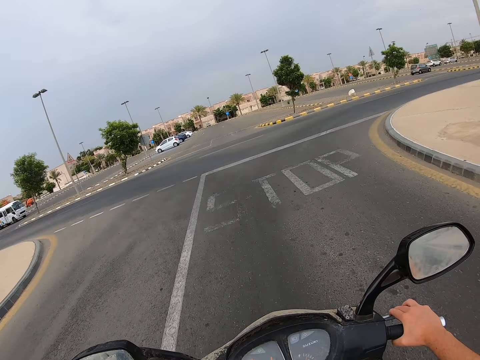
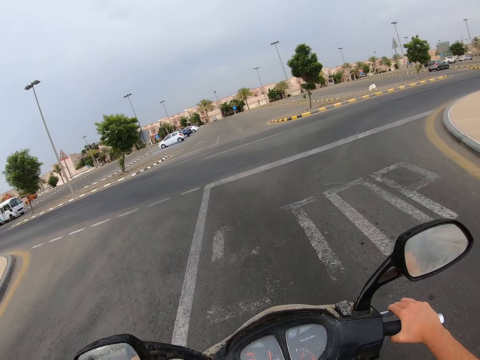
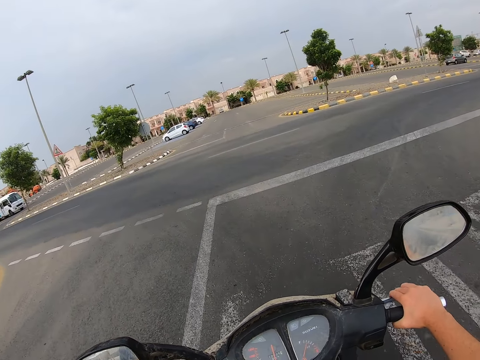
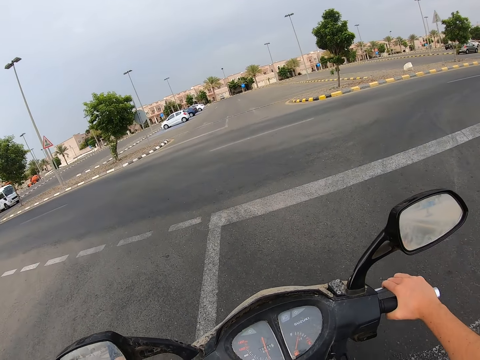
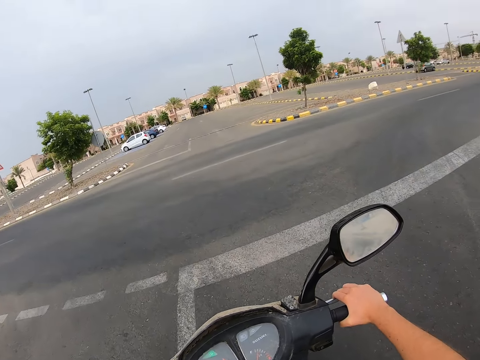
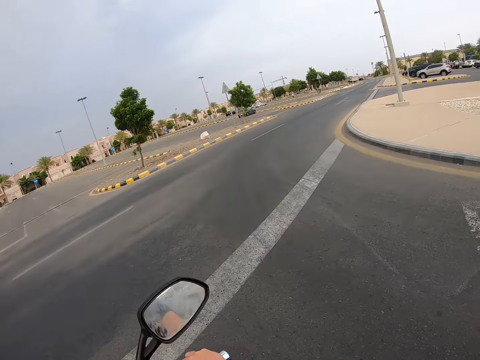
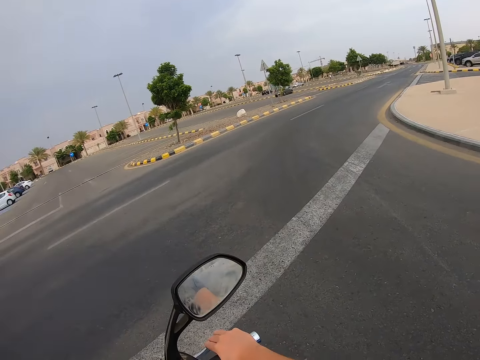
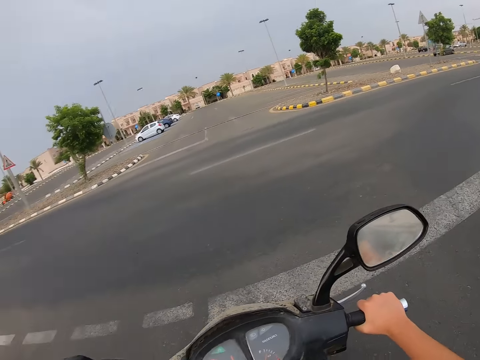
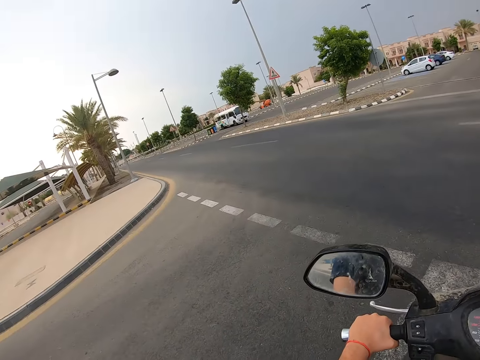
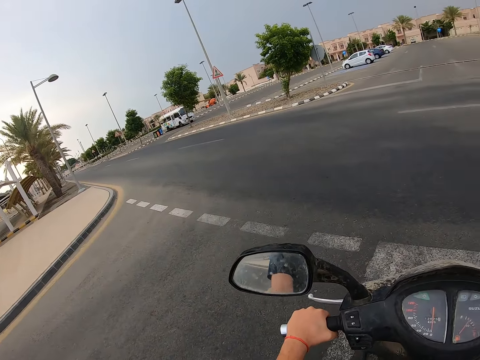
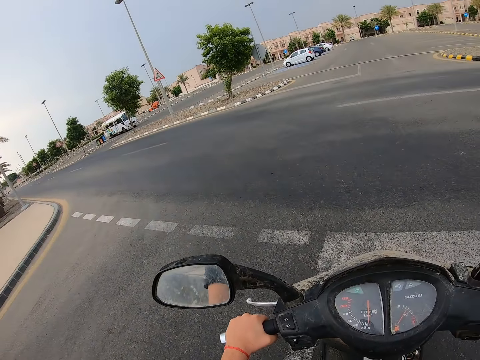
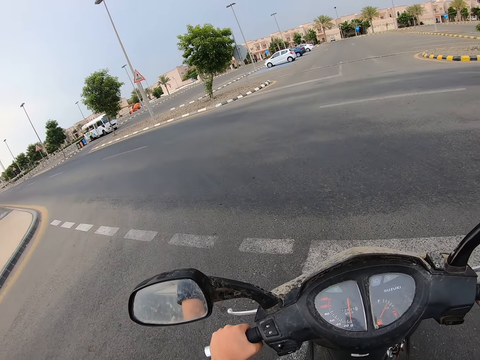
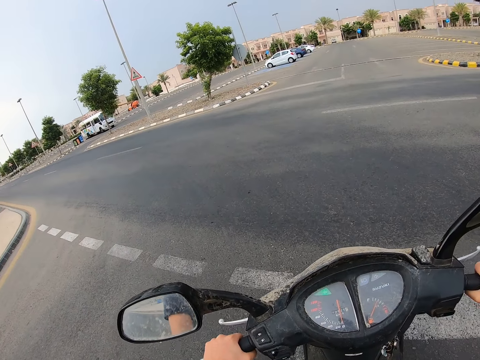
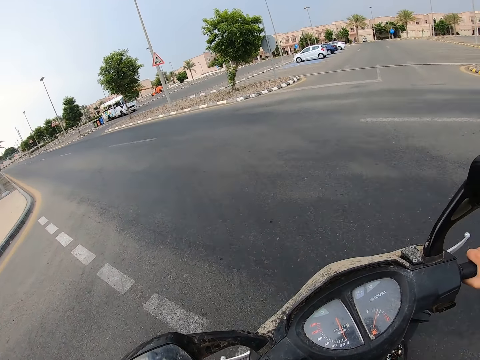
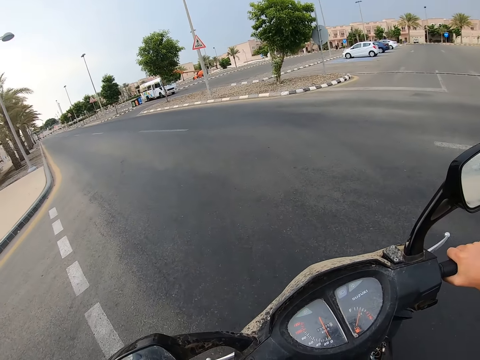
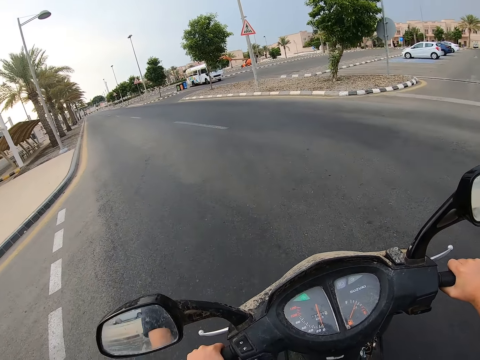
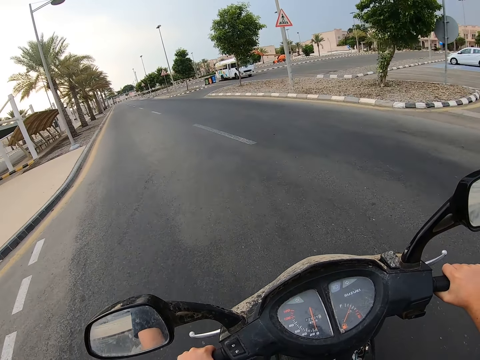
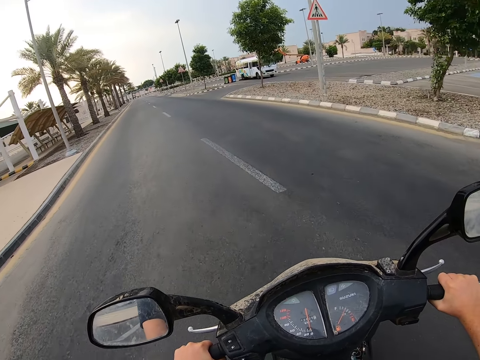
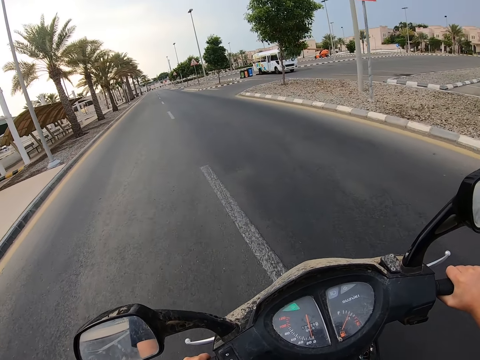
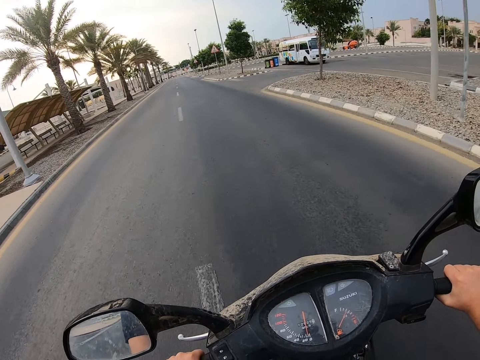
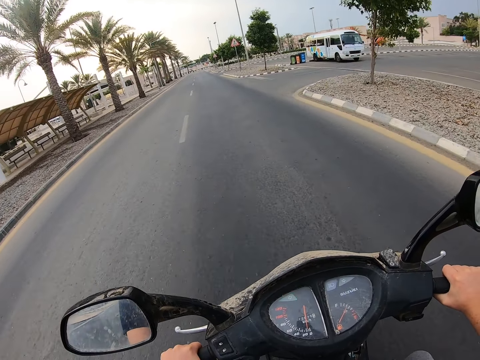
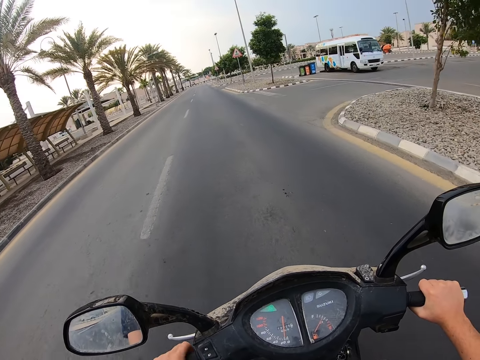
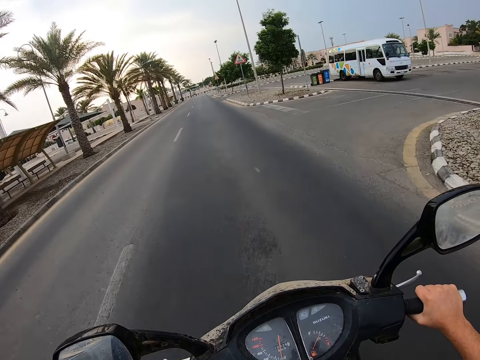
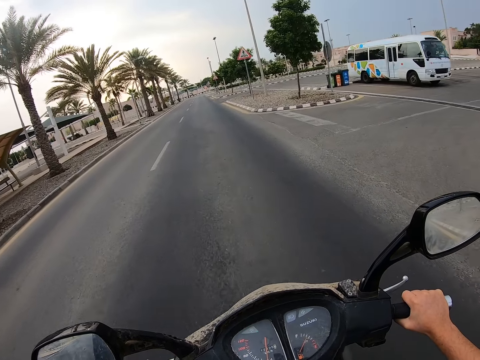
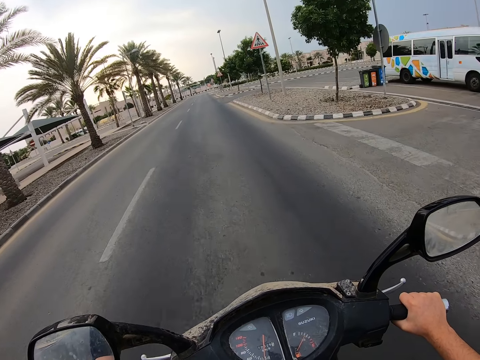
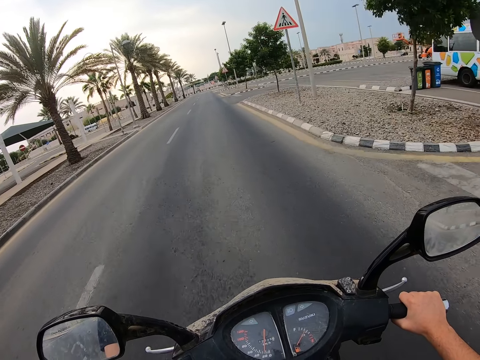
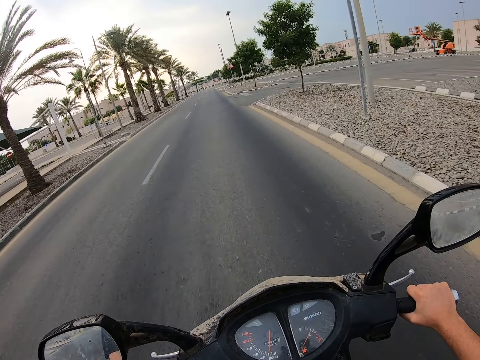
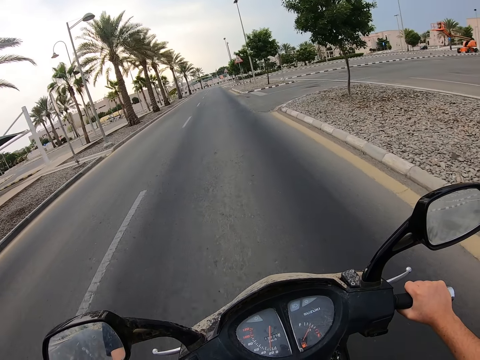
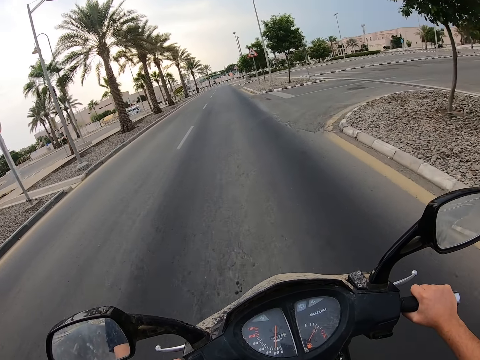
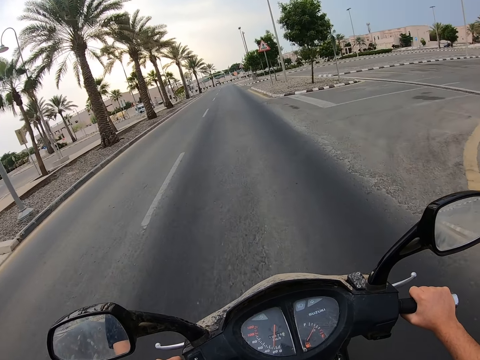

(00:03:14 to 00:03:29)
The camera wearer stops the motorcycle in a road. They look around. They ride the motorcycle in the road.

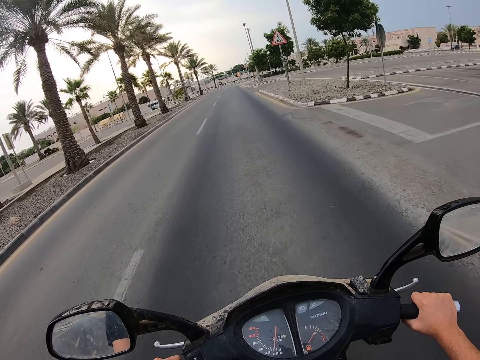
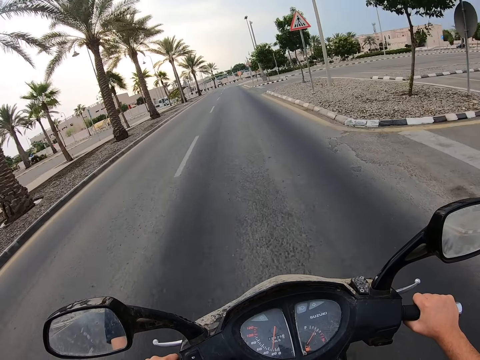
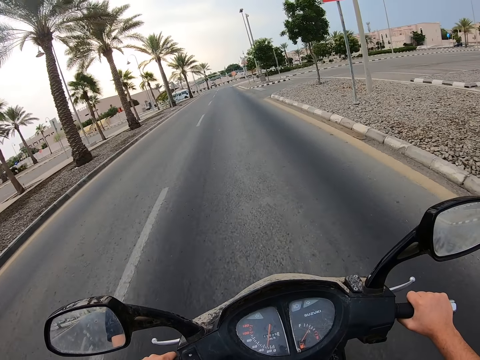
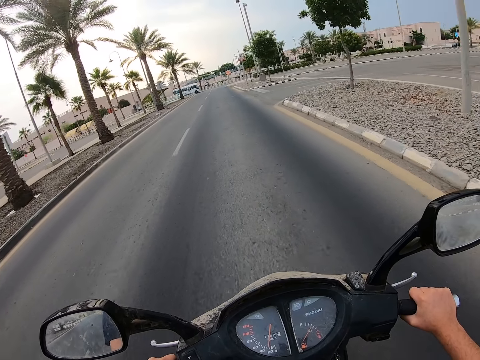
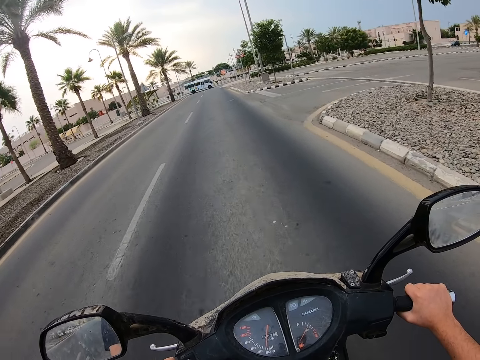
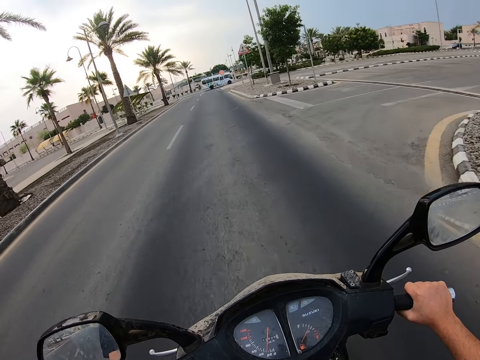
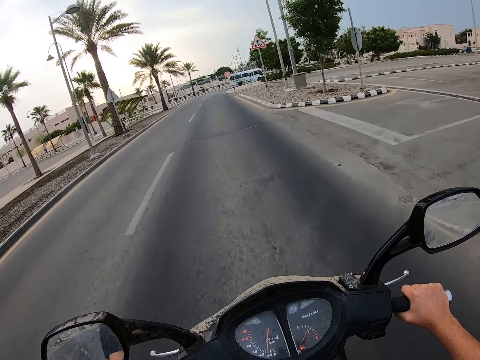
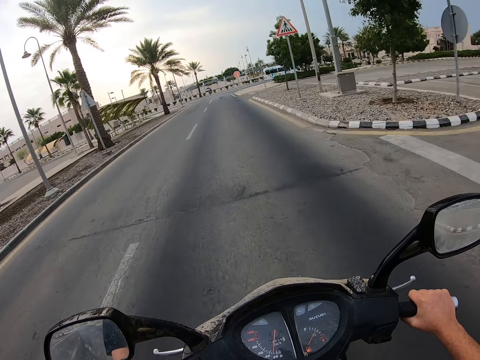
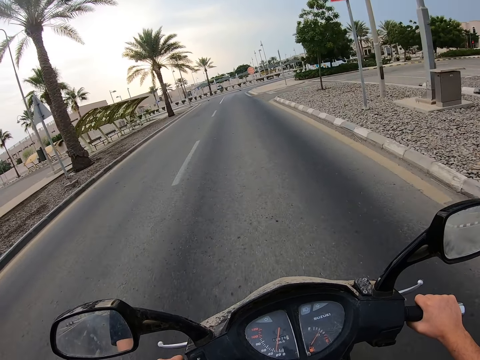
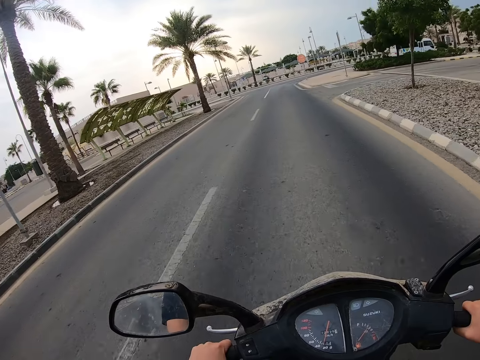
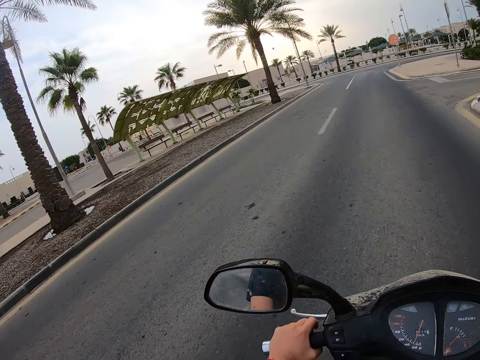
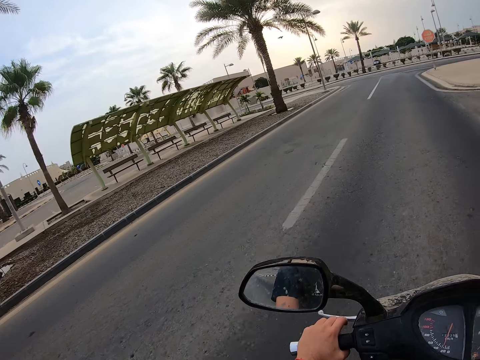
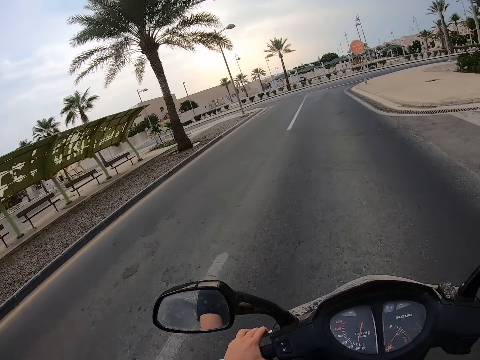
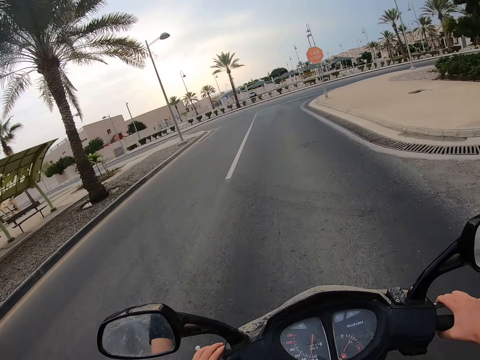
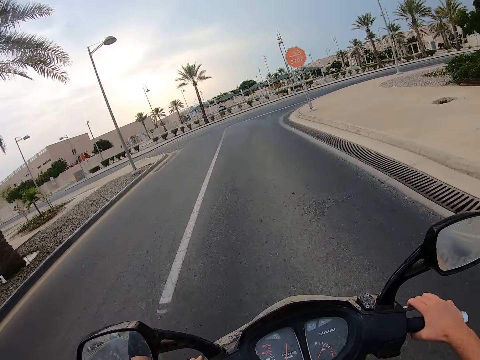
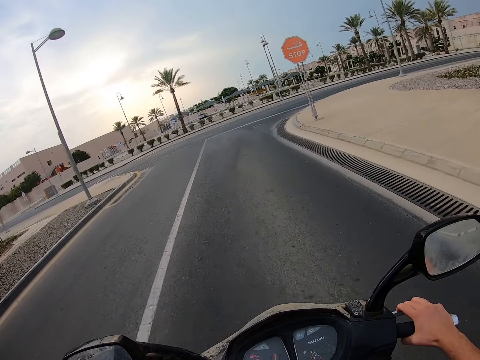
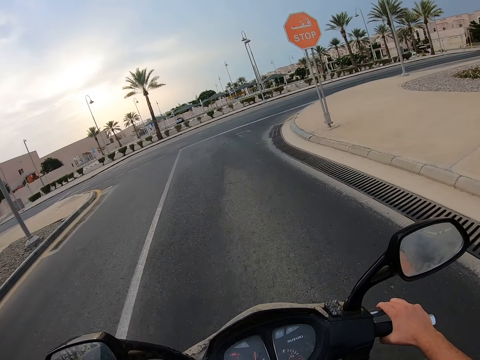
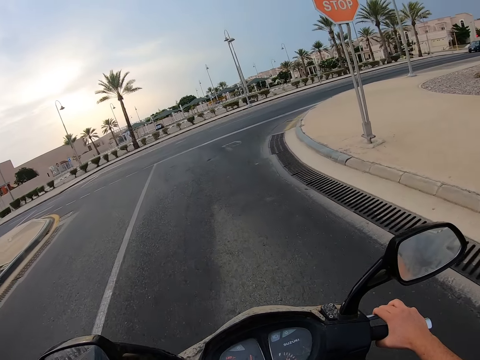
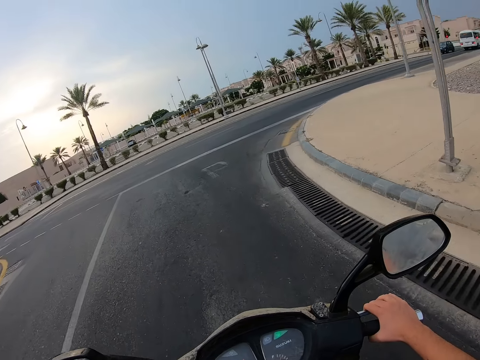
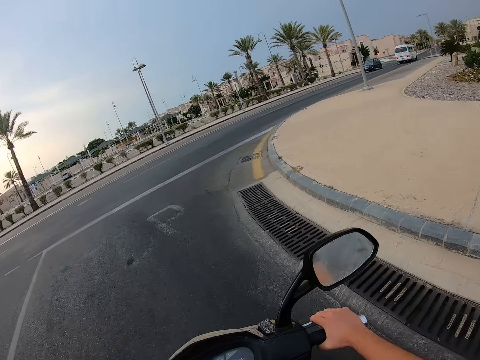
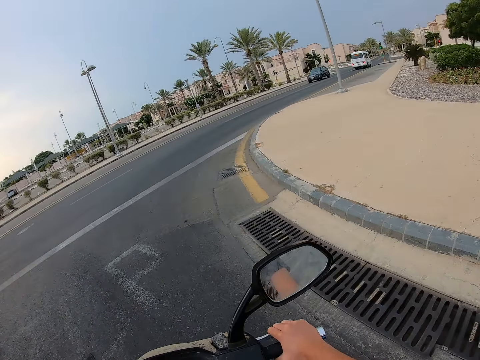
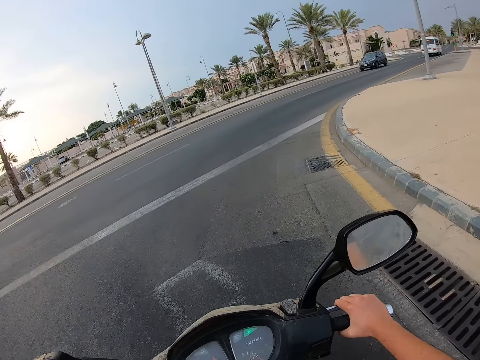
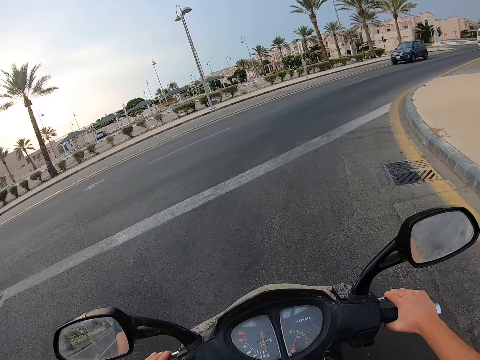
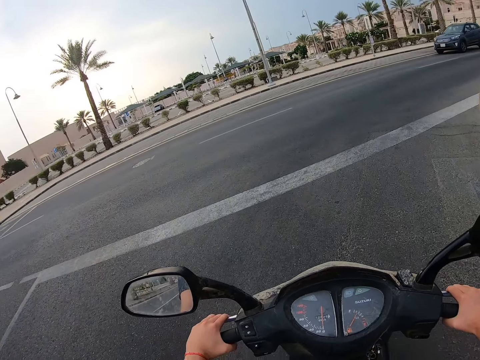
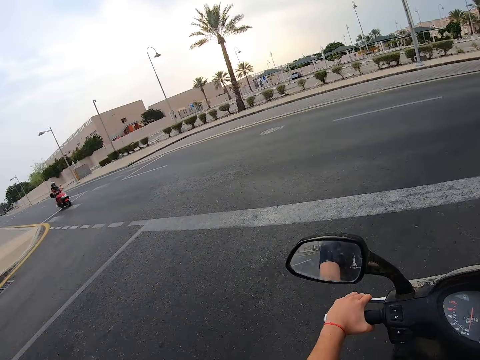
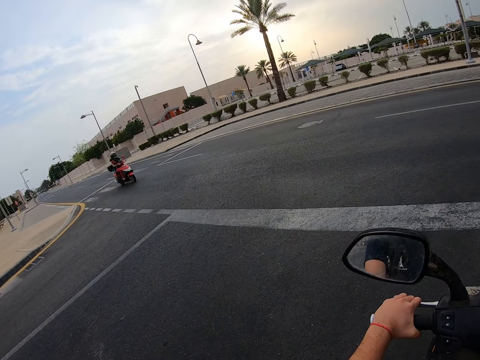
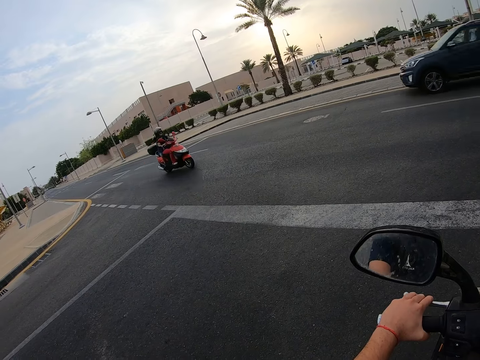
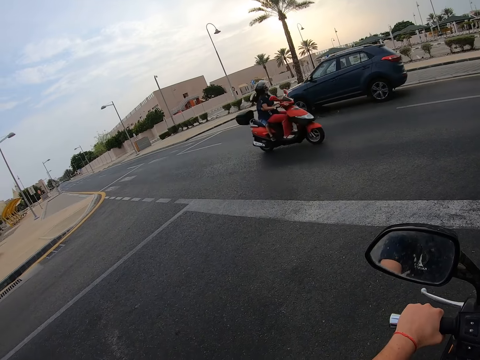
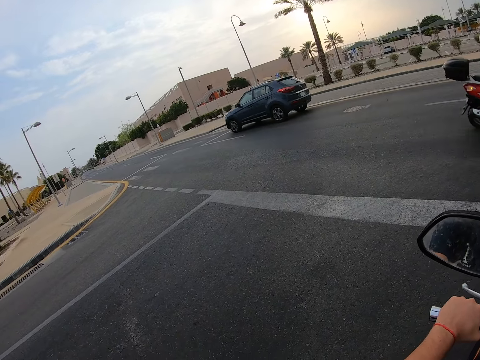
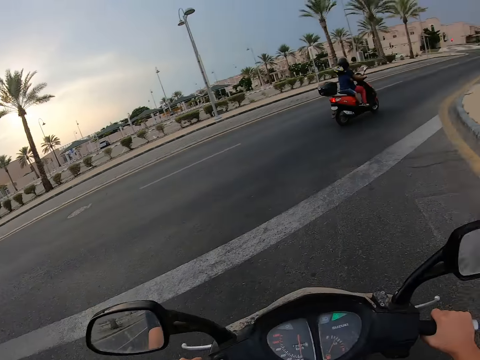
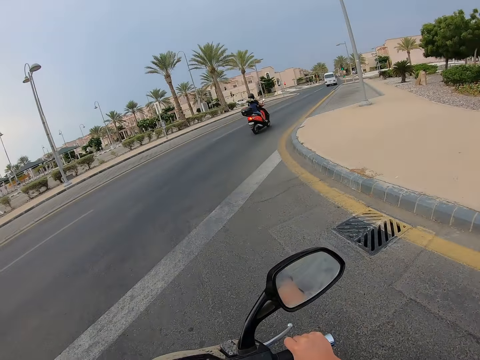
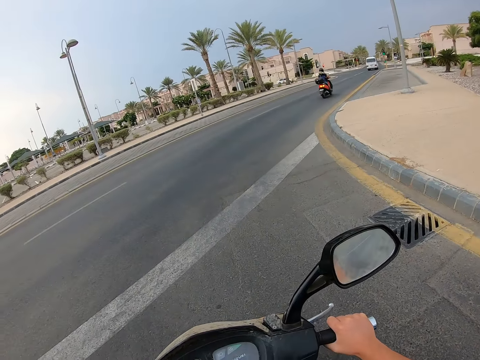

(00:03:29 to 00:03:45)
The camera wearer stops the motorcycle in the road. They look around.
